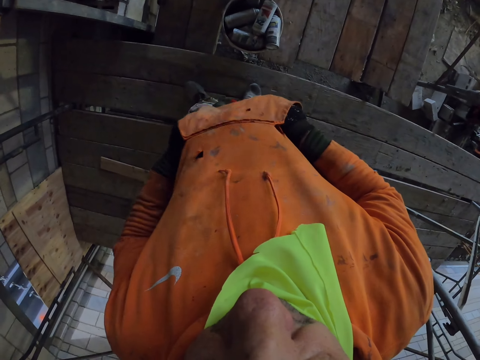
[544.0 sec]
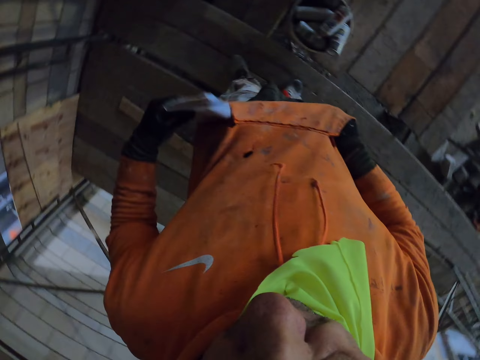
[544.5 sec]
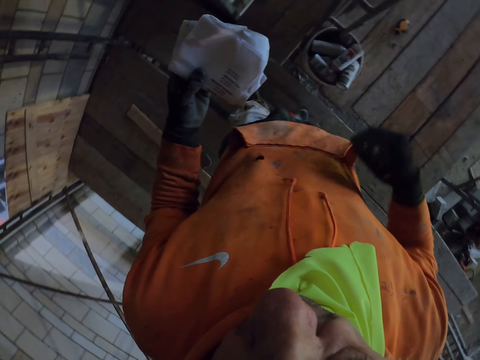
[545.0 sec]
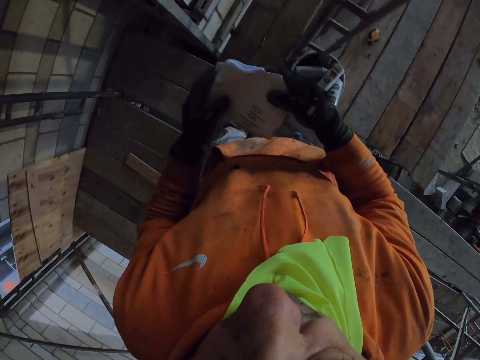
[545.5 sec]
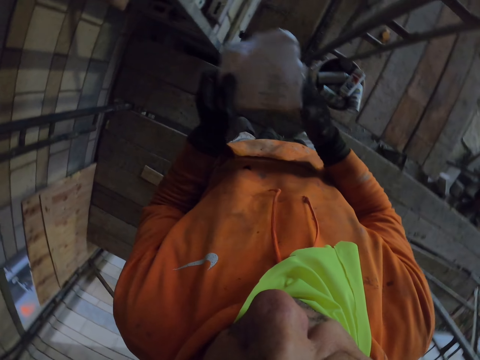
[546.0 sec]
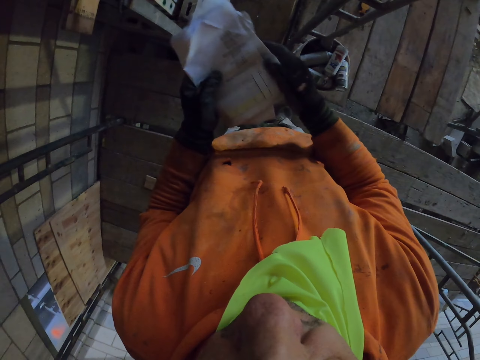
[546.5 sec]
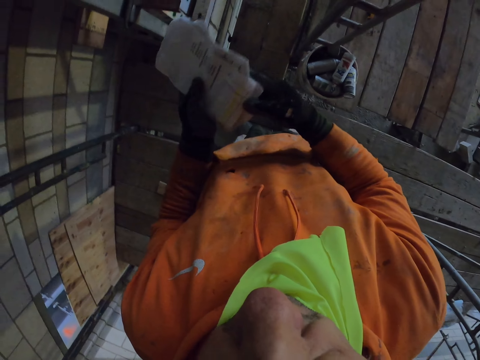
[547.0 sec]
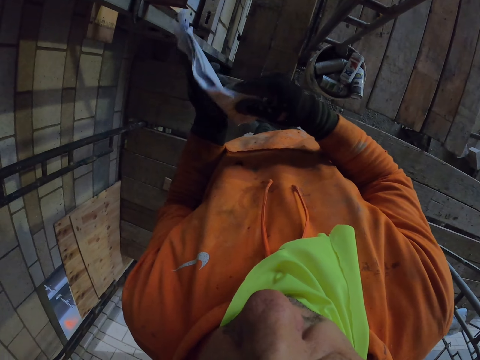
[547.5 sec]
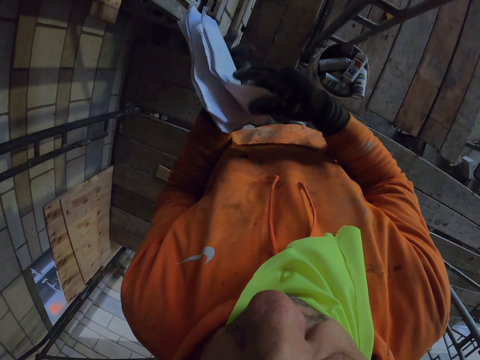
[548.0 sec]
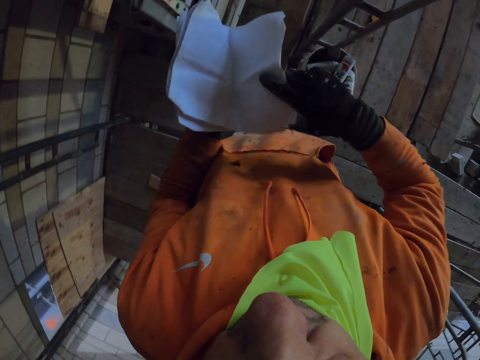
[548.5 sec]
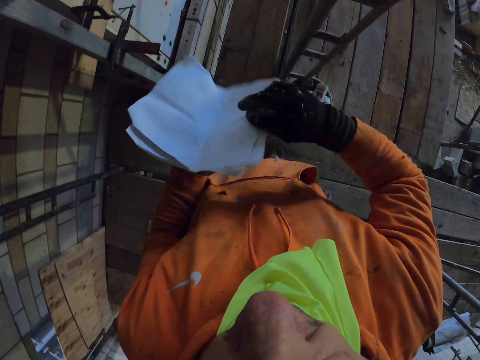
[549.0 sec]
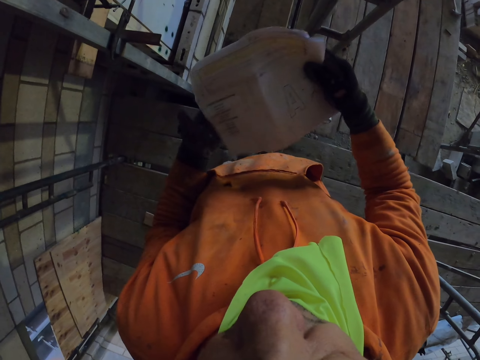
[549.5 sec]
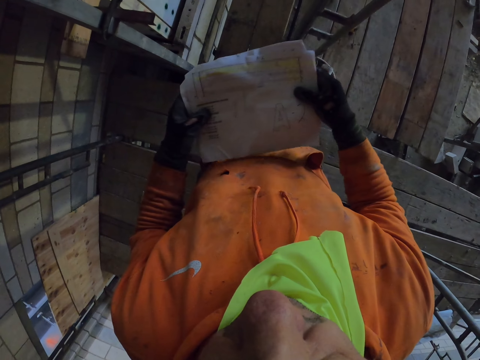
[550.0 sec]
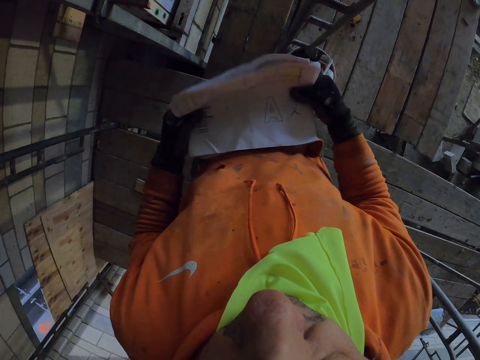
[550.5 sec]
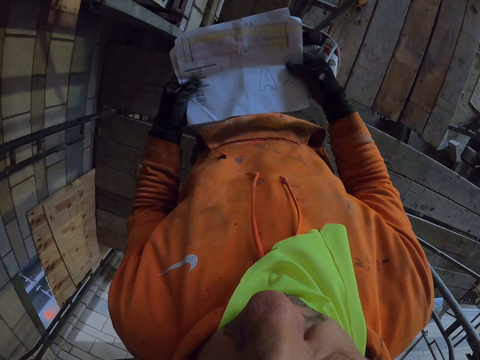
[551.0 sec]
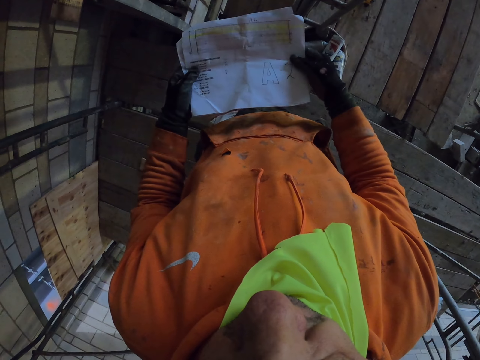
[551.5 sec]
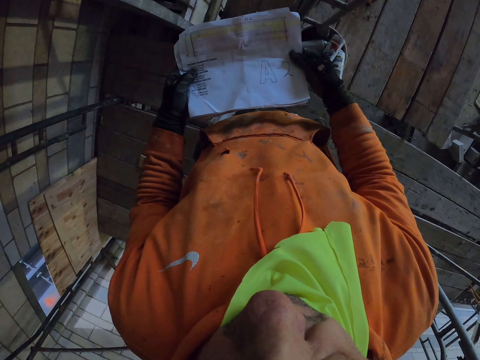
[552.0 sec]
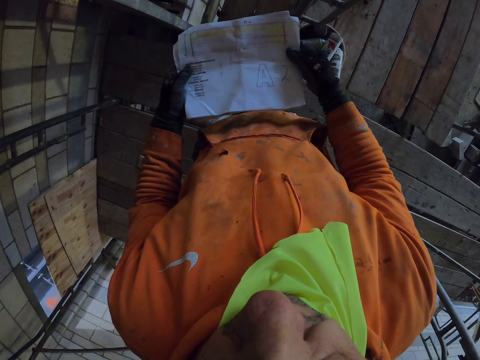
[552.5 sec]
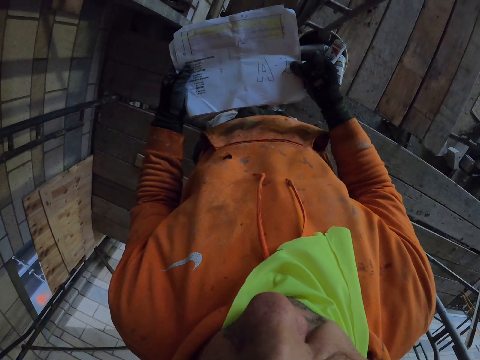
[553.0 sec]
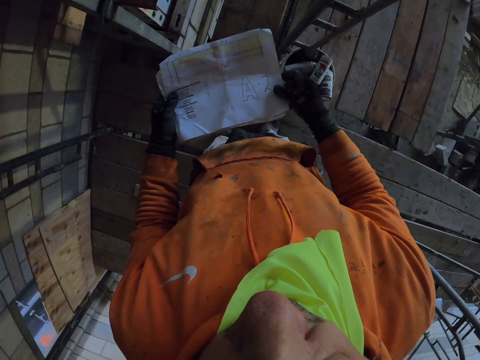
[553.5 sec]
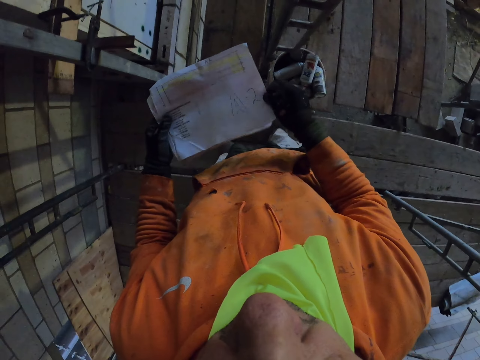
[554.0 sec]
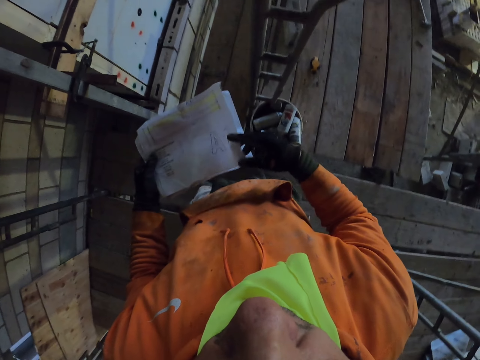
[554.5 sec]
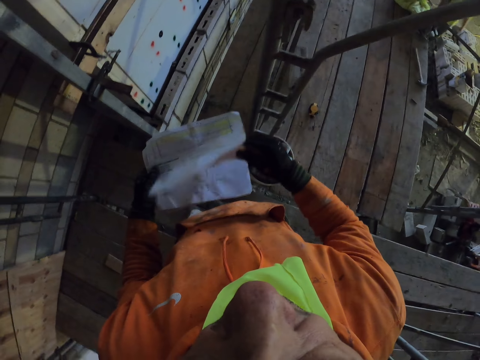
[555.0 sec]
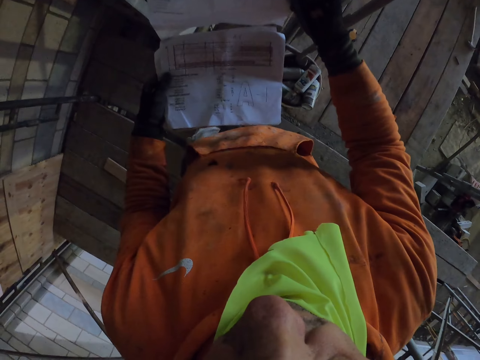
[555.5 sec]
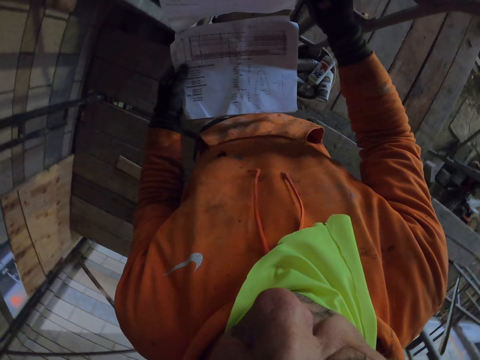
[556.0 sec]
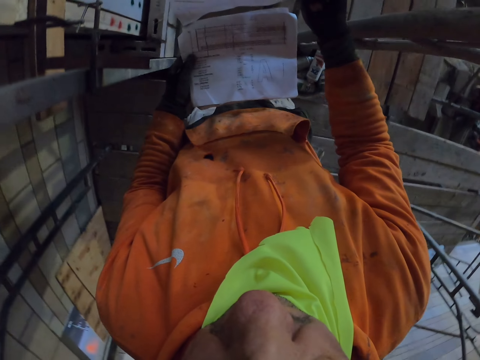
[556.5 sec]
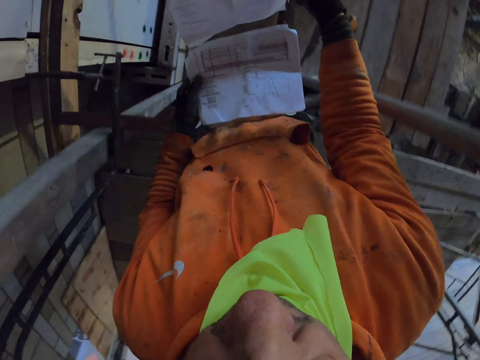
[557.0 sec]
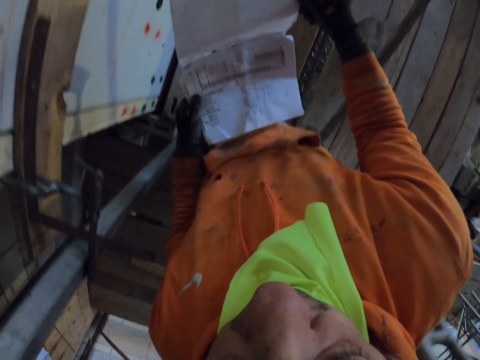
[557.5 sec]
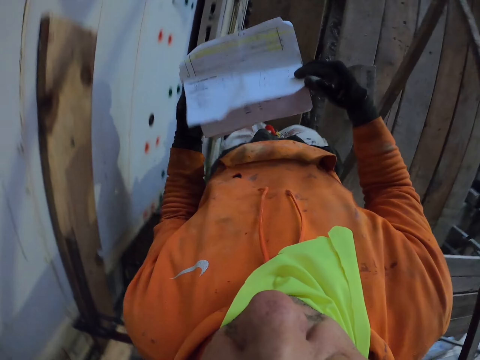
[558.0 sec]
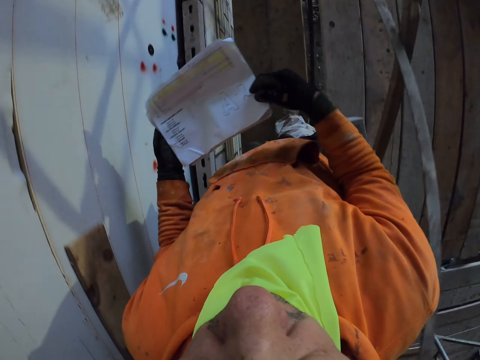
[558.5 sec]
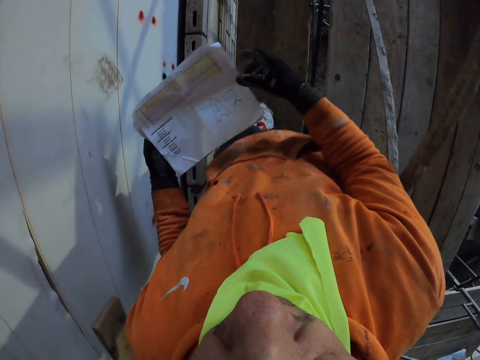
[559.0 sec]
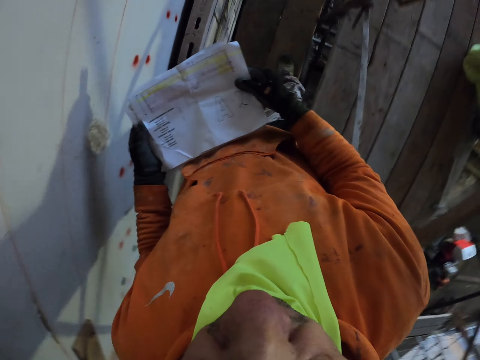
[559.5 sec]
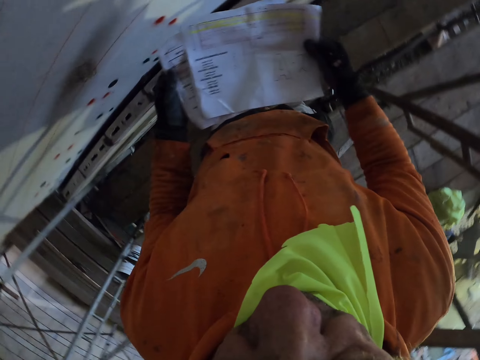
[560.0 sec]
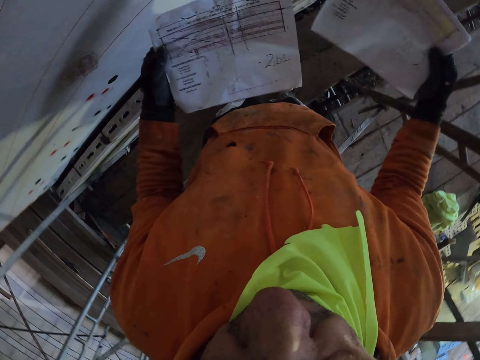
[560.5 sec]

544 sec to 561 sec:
The camera wearer removes the papers from his pocket. He flips the papers. He unfolds the paper. He flips the page. He walks around the room.

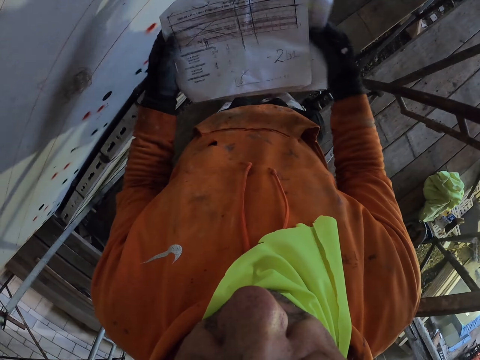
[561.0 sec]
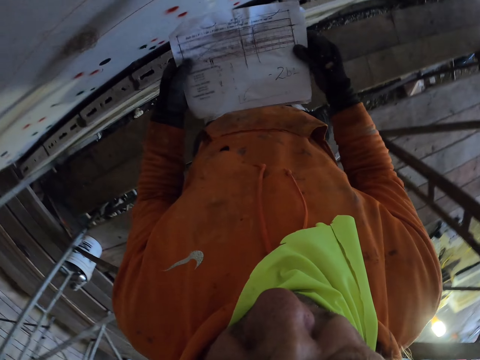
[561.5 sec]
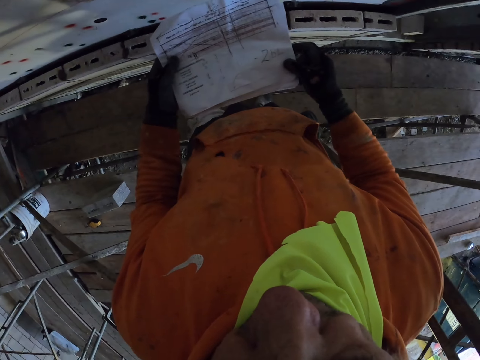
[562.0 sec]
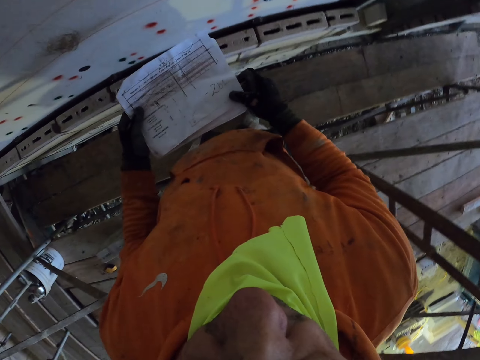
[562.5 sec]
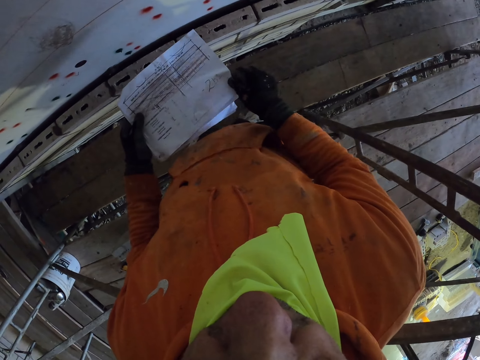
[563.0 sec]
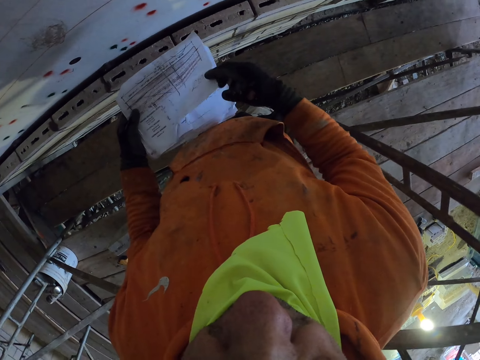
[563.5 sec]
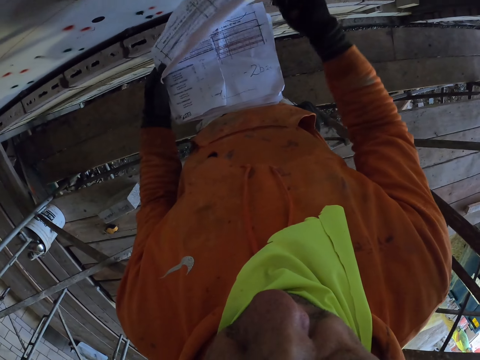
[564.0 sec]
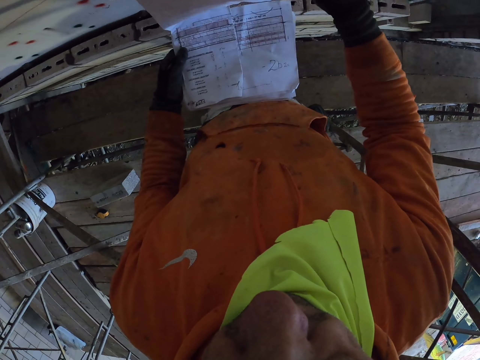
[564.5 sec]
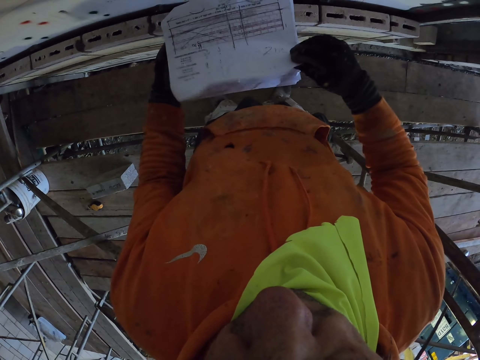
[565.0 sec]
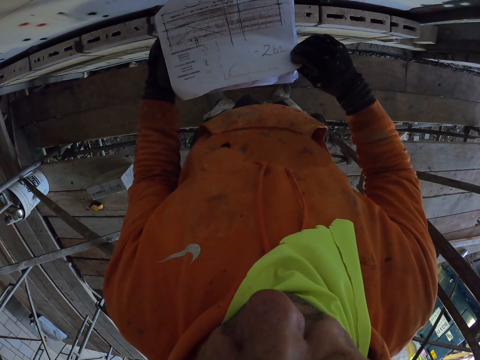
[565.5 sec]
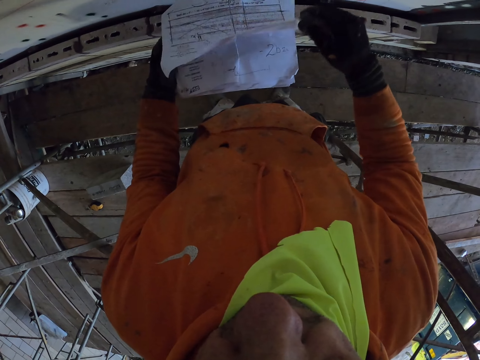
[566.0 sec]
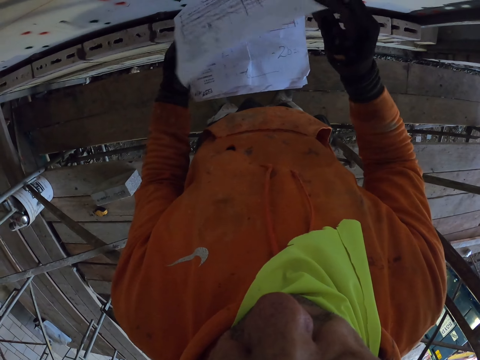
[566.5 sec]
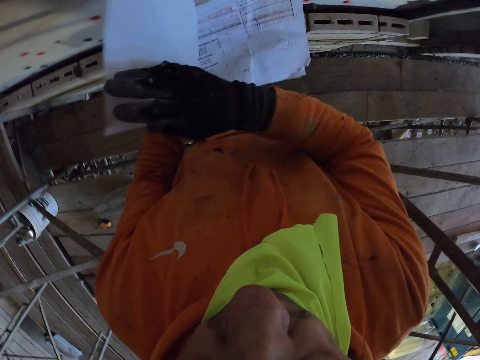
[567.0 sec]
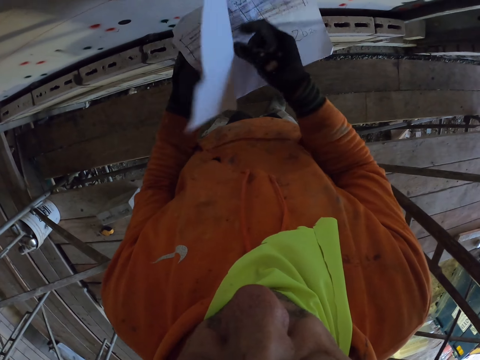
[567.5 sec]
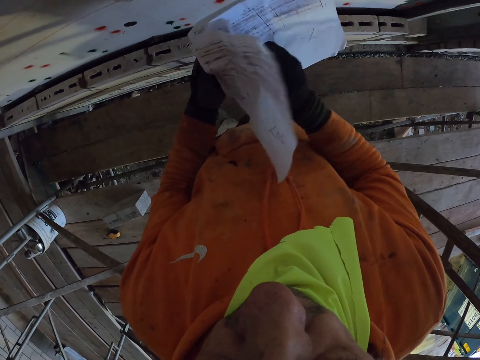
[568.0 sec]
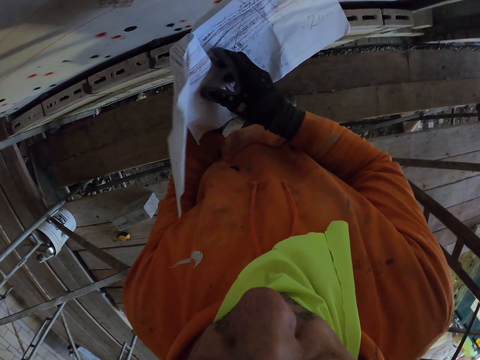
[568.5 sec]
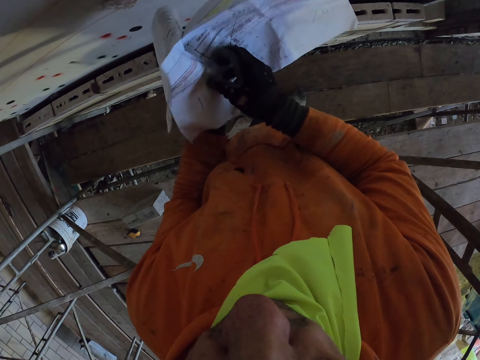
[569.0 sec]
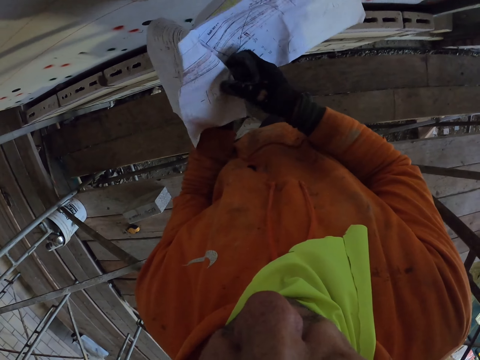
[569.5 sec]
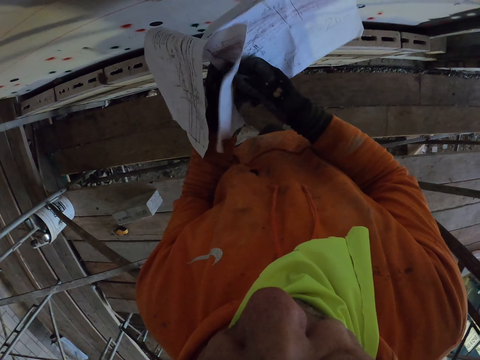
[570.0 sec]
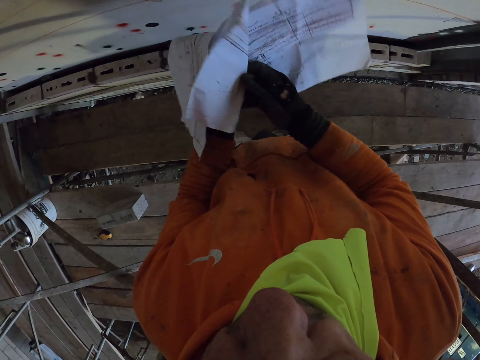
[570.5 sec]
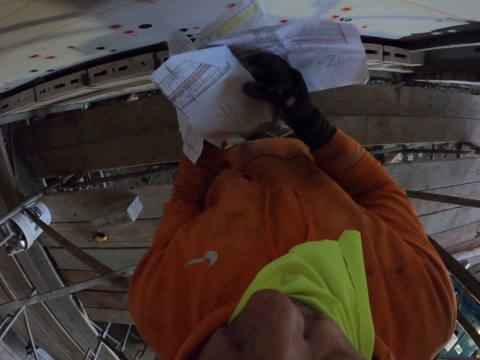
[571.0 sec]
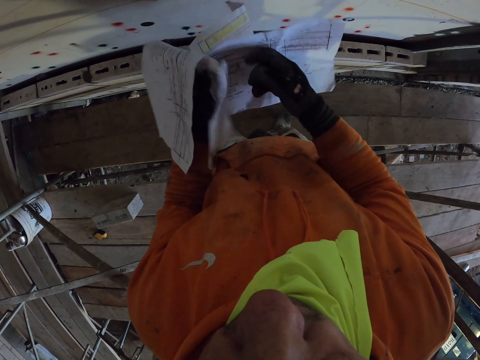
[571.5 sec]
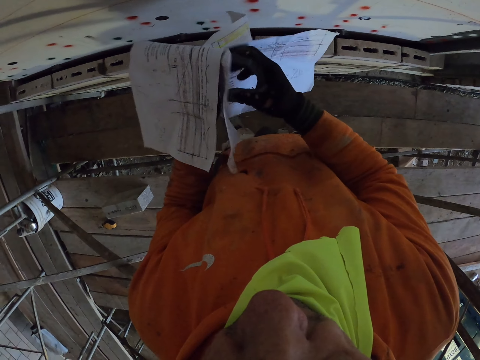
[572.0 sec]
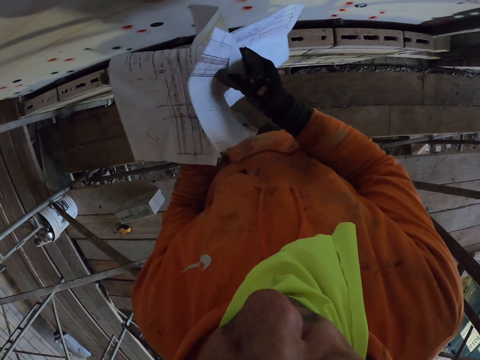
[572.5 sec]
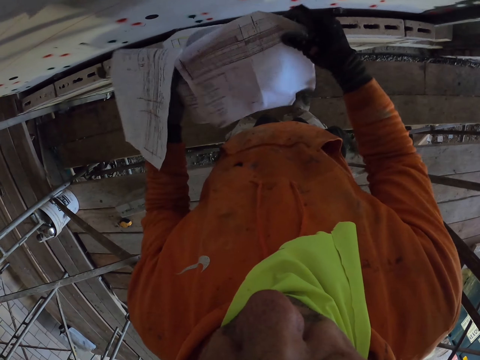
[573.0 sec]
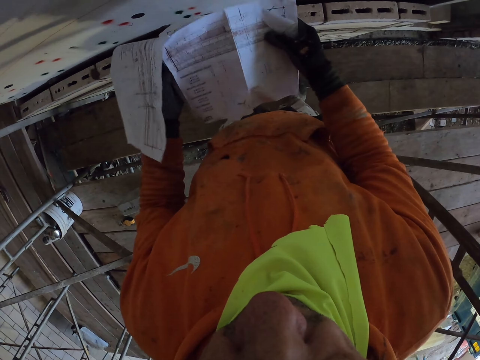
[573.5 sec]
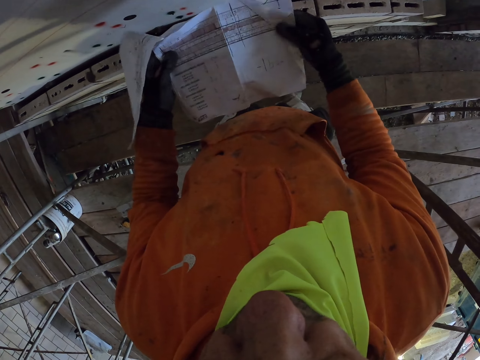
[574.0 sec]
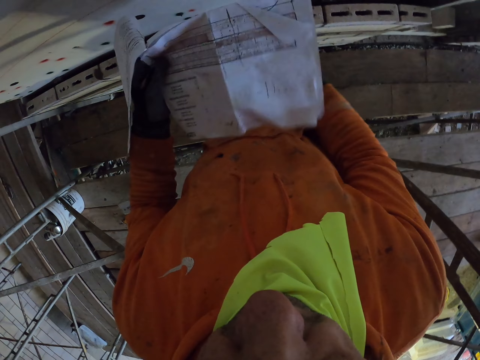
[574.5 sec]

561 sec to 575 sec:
The camera wearer checks the papers. They flip the page.
